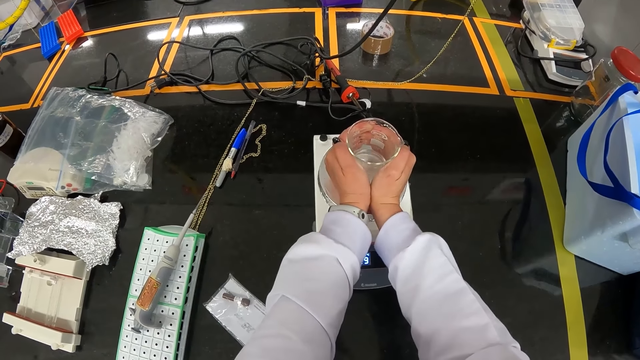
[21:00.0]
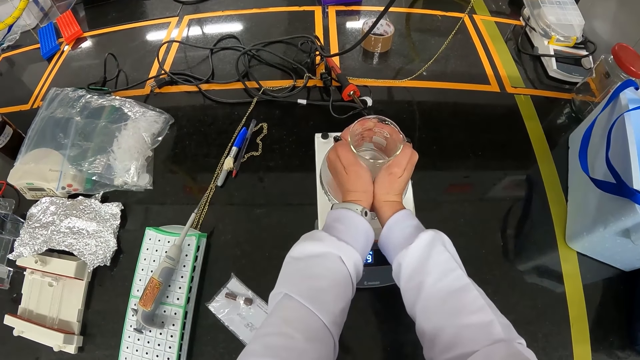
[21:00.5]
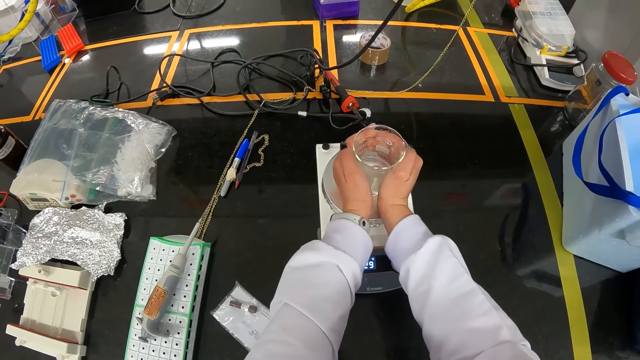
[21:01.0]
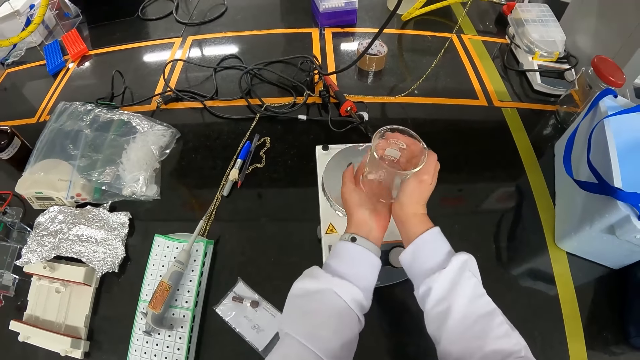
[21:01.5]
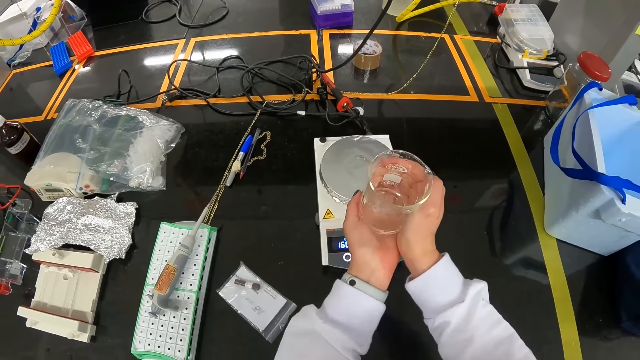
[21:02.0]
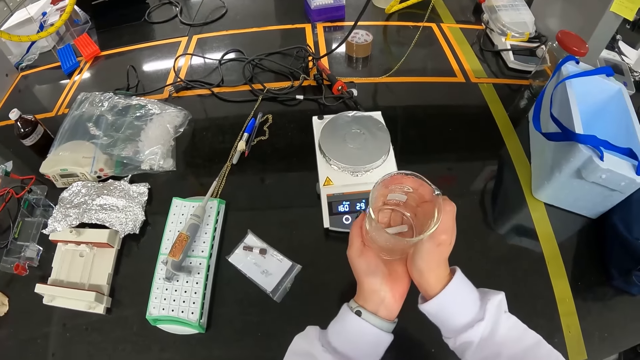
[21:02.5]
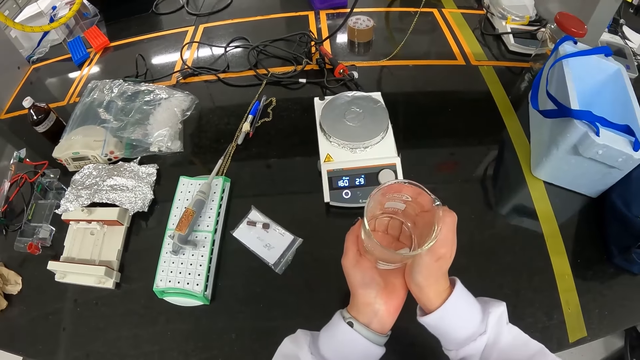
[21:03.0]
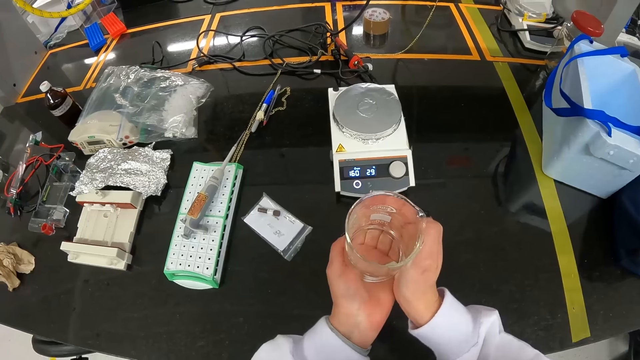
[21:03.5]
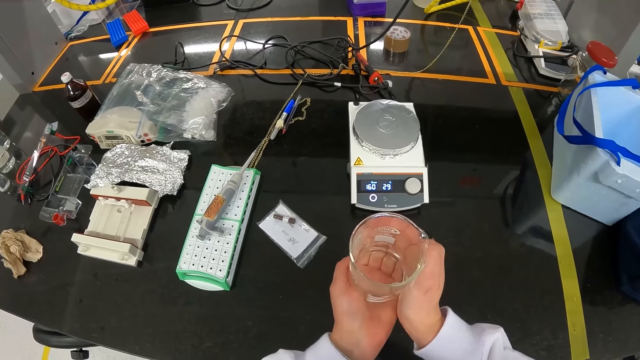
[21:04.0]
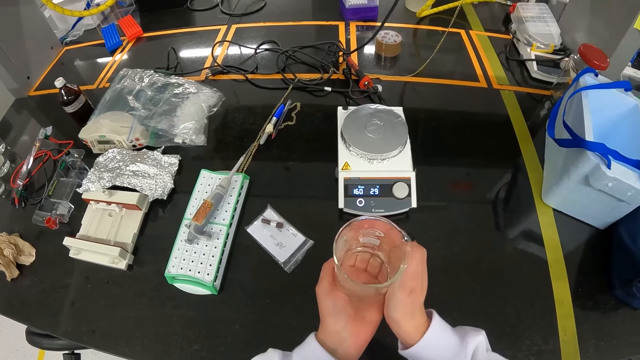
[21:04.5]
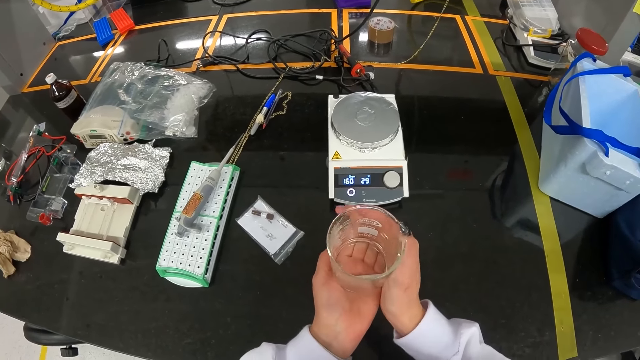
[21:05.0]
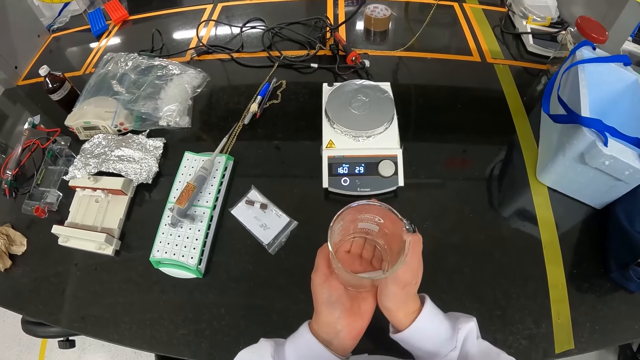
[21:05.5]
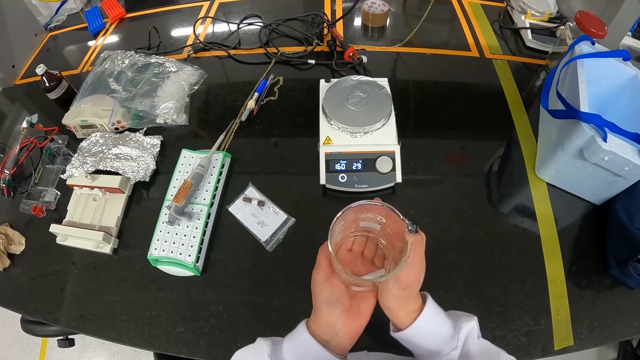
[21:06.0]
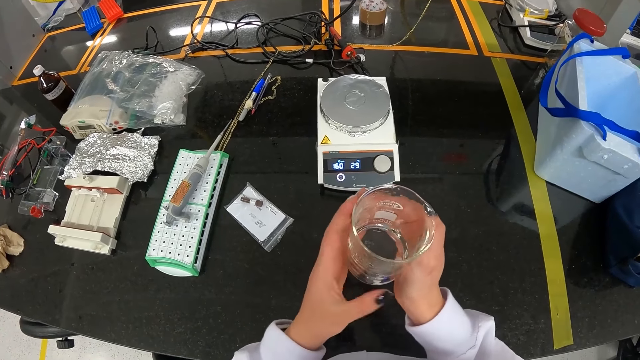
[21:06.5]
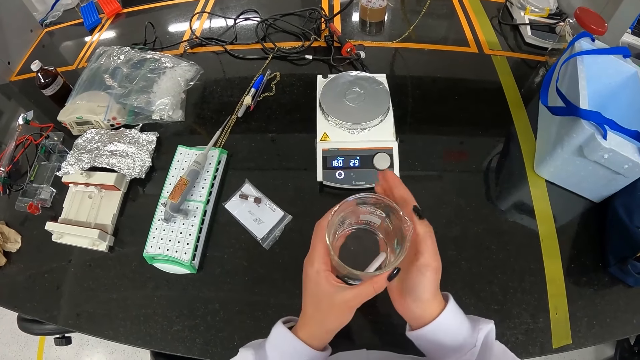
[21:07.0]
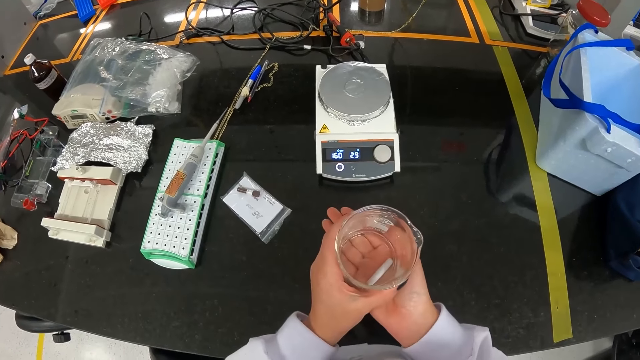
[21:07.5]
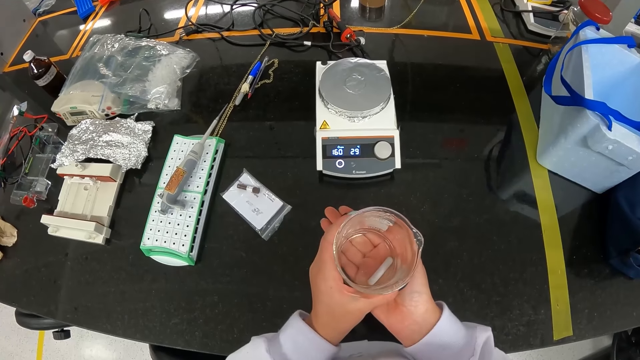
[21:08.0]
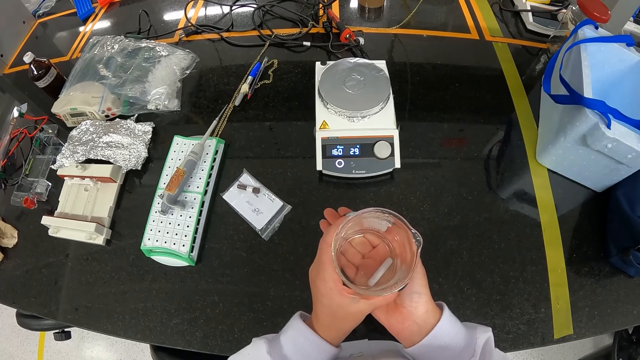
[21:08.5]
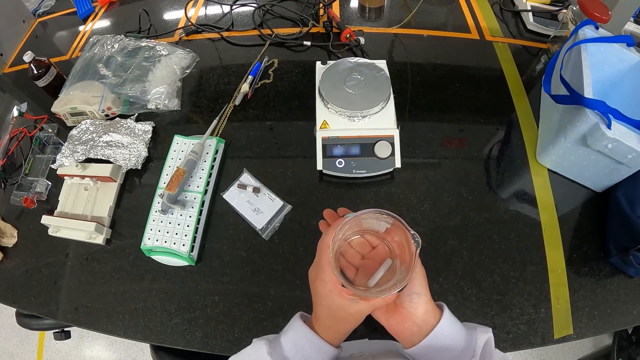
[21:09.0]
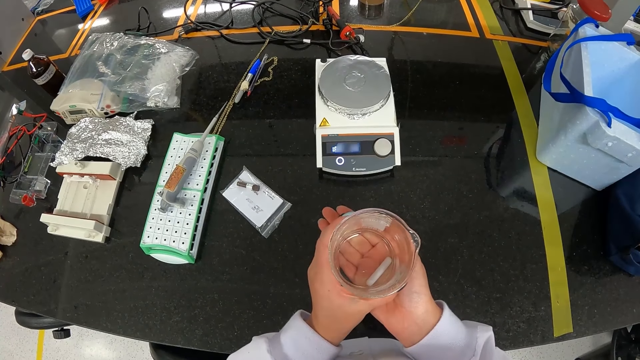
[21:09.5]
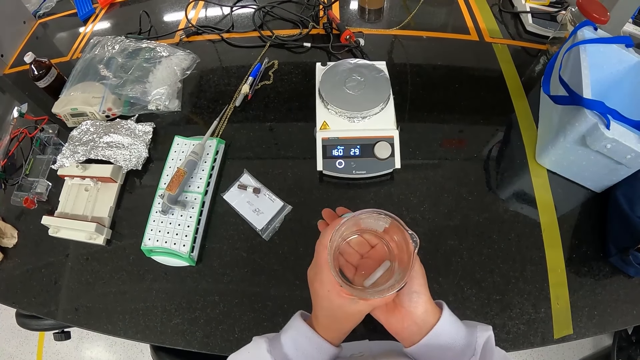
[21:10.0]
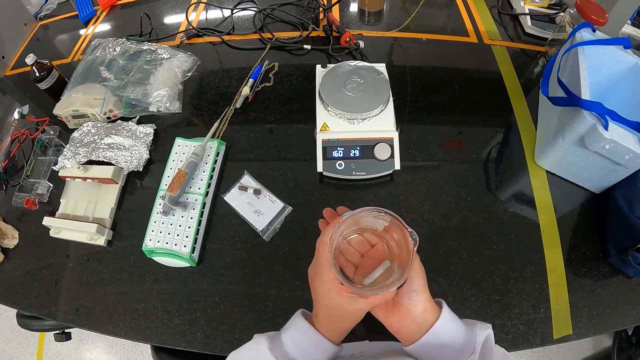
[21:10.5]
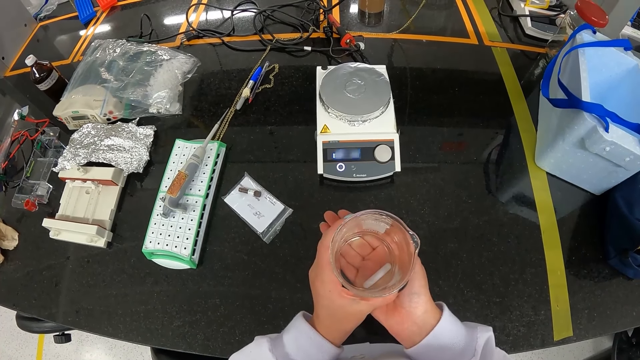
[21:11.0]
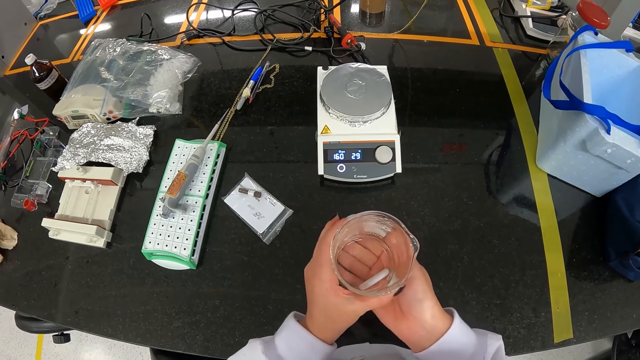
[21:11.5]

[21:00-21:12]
The camera wearer picks up the beaker on the hotplate with her right hand, places the beaker on her left palm with her right hand. They test the water from the beaker with his hand. They hold the beaker with her left hand. They place the beaker on her right palm with her left hand.

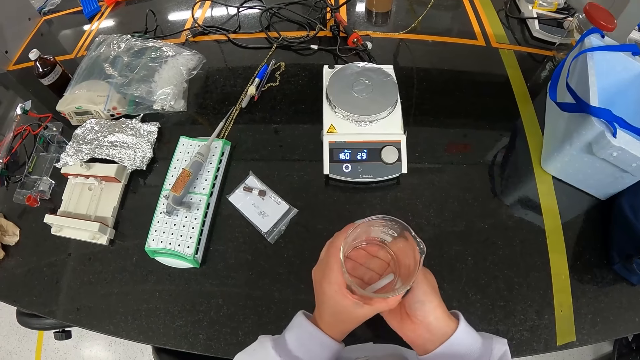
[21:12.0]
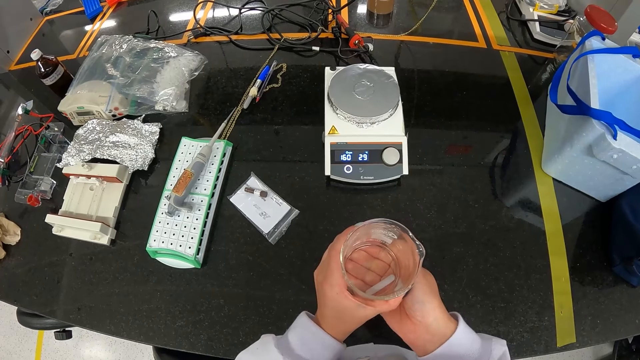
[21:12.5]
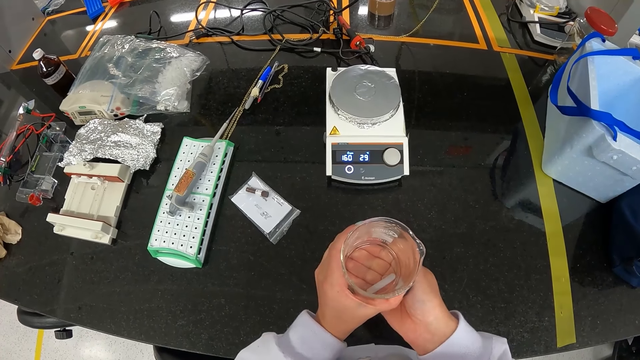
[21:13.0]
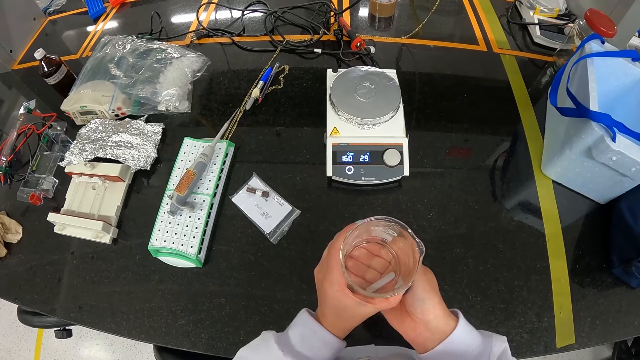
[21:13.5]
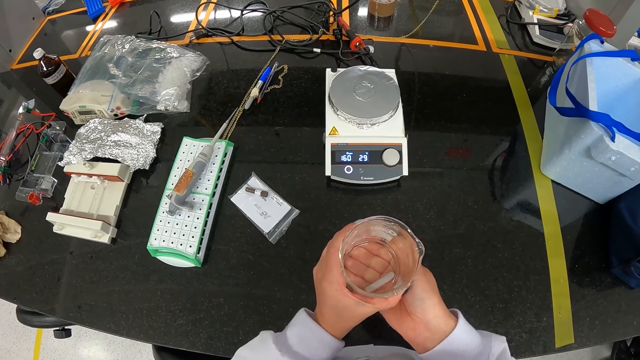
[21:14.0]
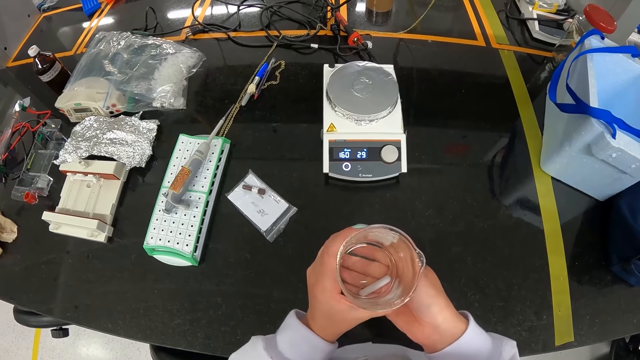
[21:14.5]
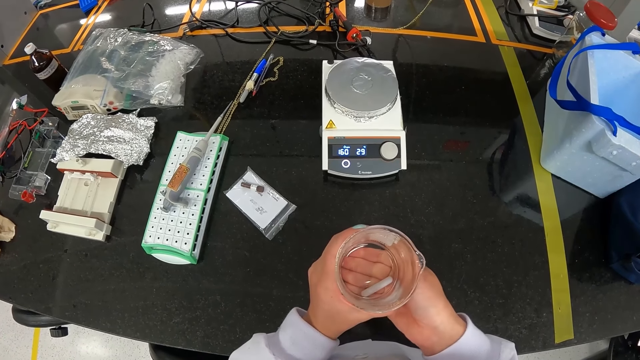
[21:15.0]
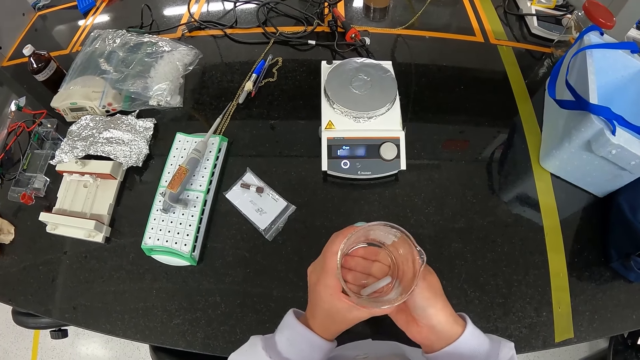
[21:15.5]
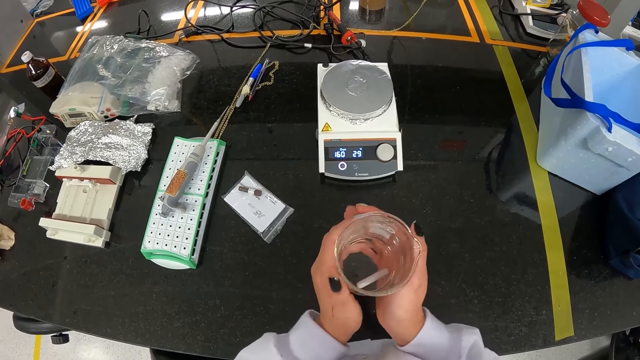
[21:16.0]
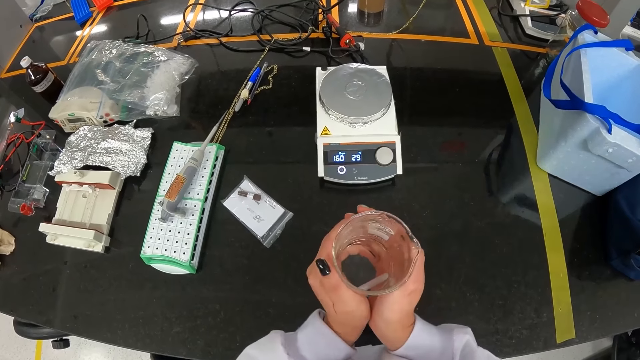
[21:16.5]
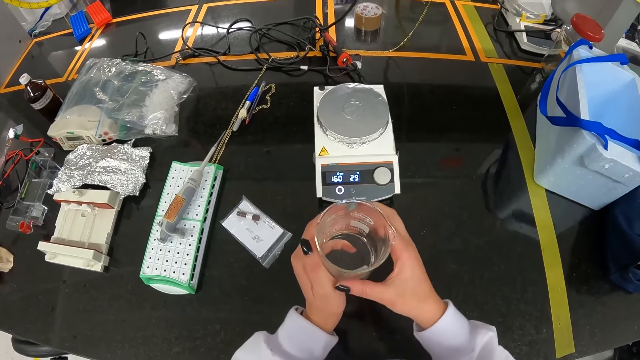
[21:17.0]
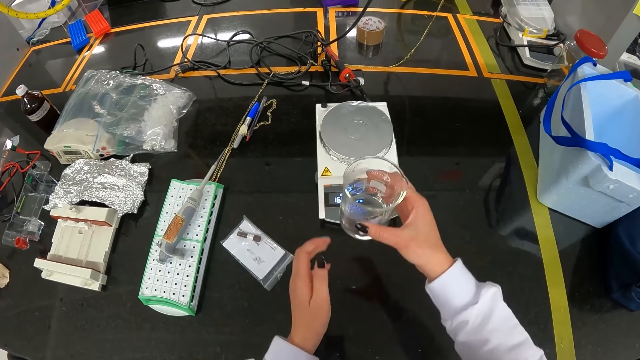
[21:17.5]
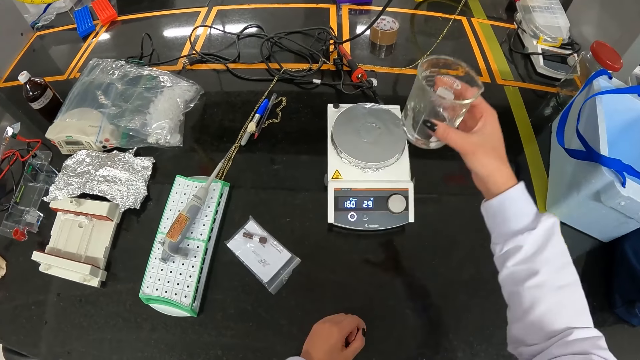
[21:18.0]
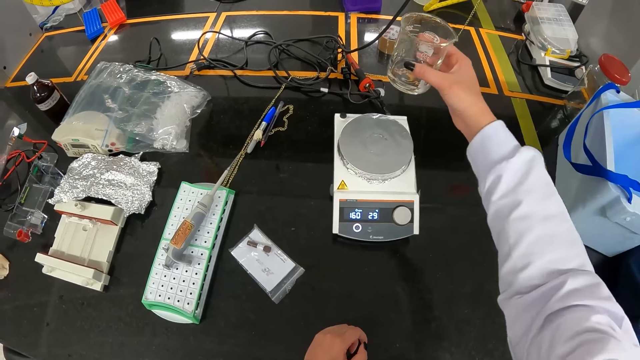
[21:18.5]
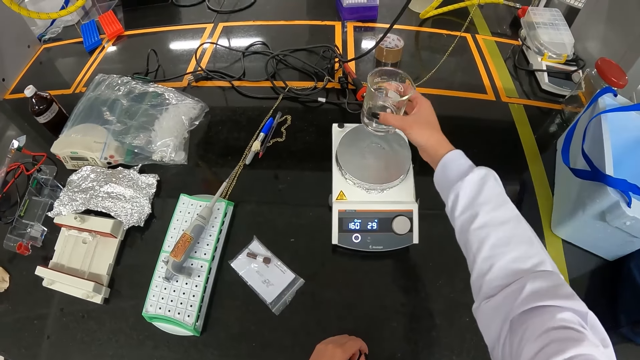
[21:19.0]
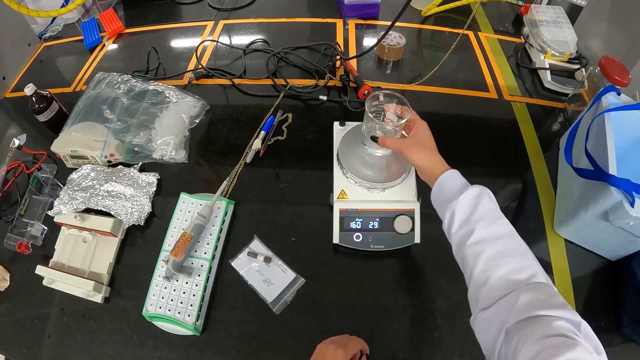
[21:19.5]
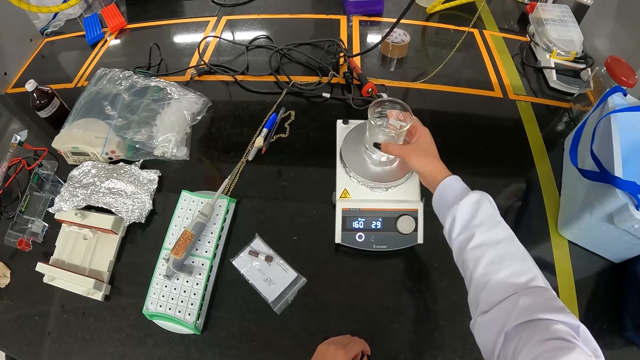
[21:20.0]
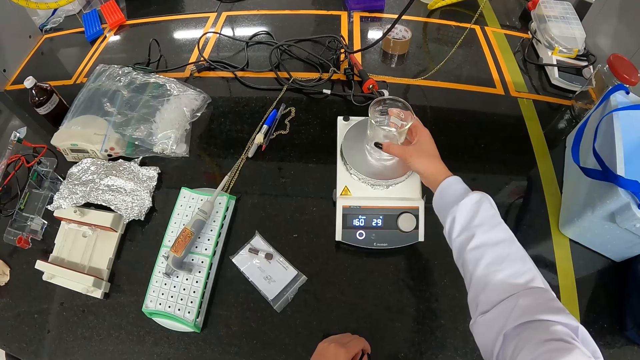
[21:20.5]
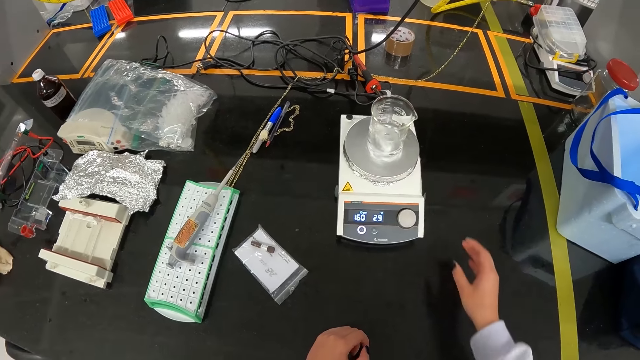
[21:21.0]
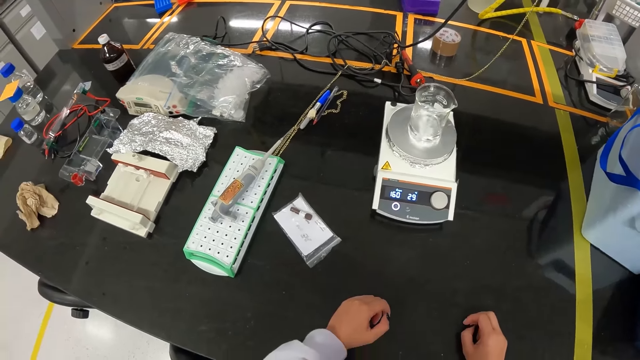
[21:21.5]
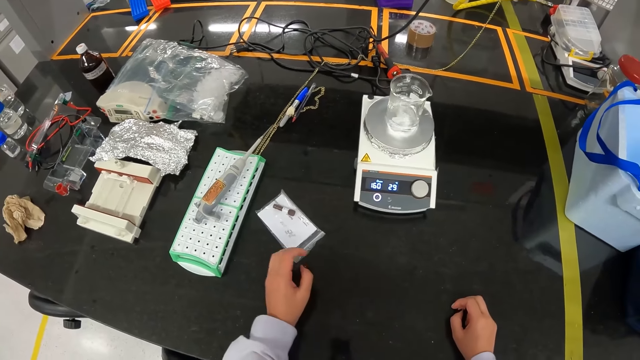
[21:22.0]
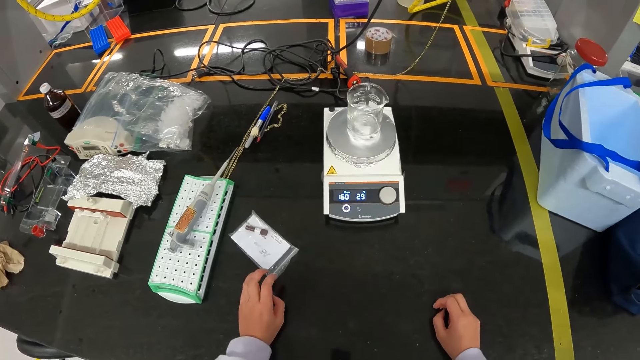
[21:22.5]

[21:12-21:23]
The camera wearer holds the beaker with both hands. She holds the beaker with her right hand. She places the beaker on the hotplate with her right hand.
